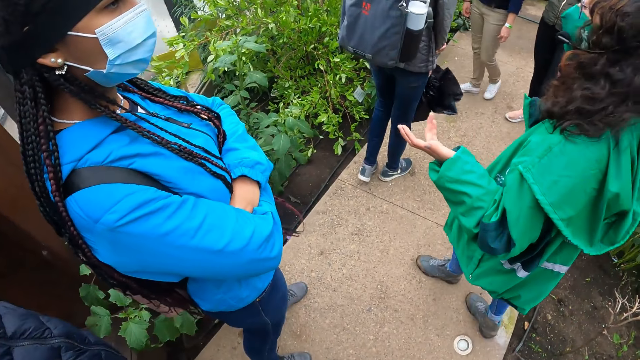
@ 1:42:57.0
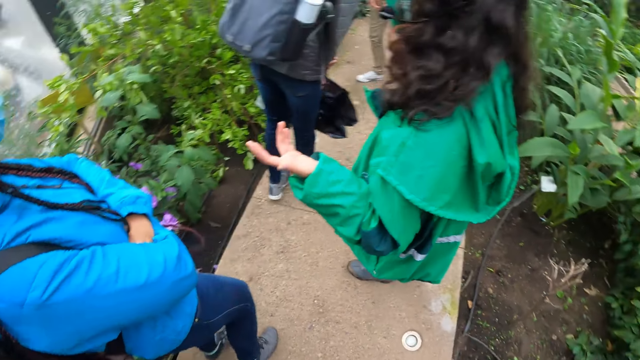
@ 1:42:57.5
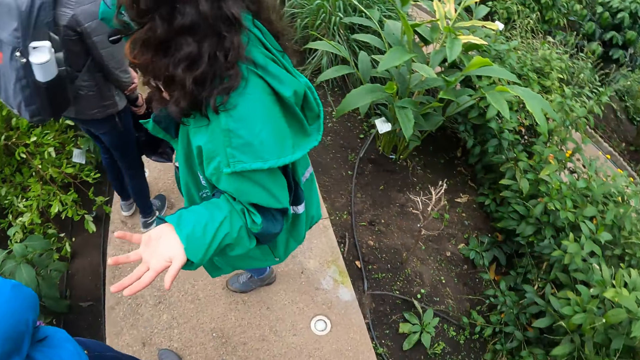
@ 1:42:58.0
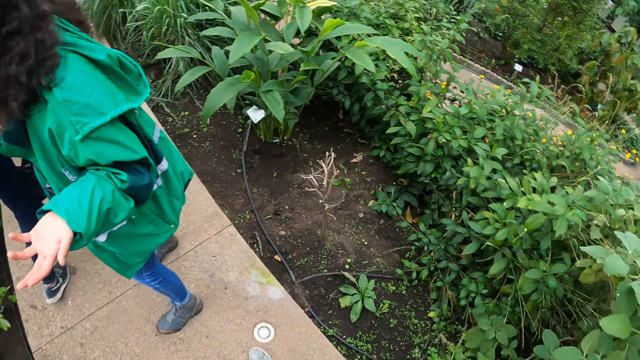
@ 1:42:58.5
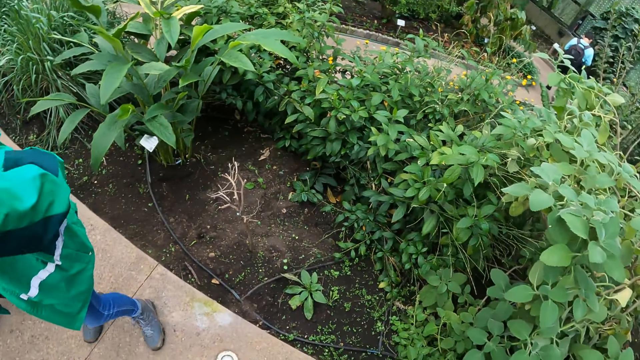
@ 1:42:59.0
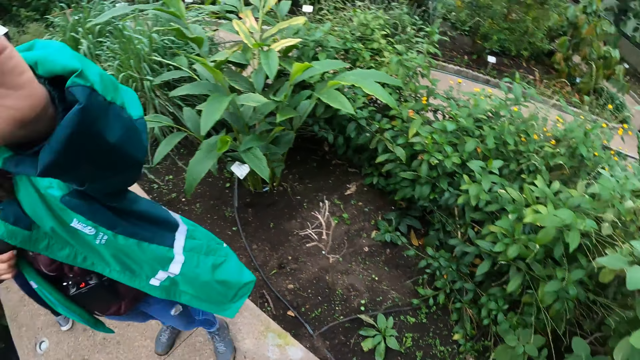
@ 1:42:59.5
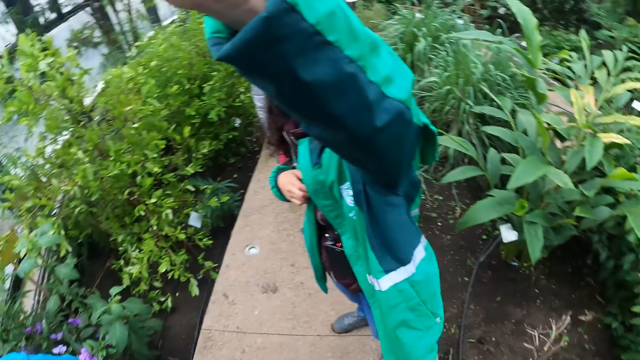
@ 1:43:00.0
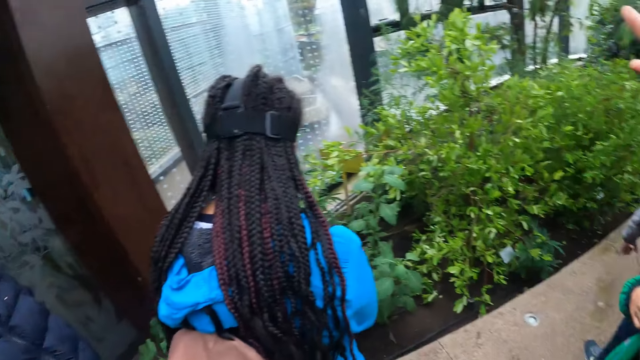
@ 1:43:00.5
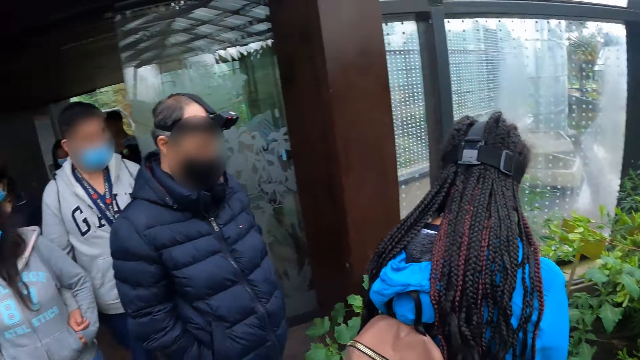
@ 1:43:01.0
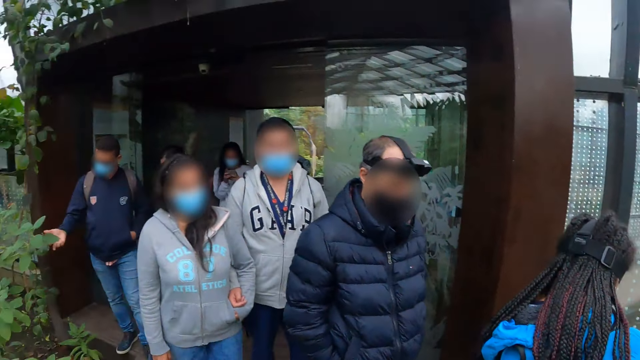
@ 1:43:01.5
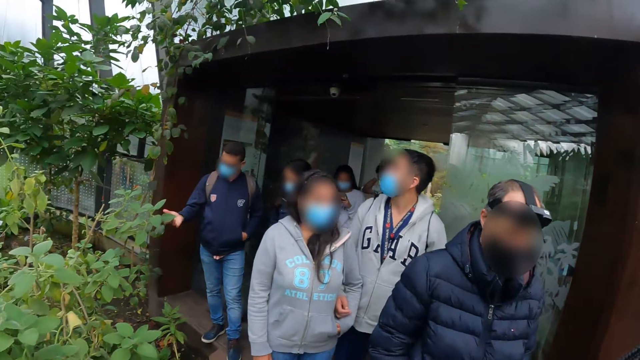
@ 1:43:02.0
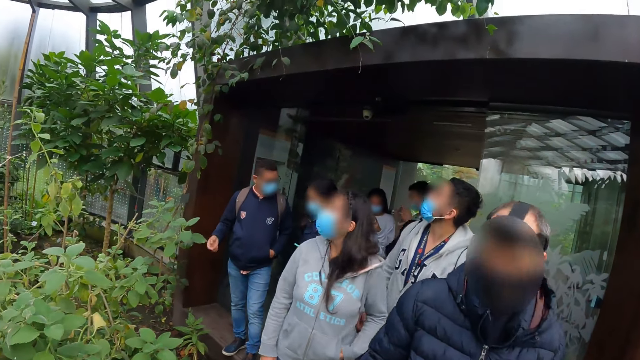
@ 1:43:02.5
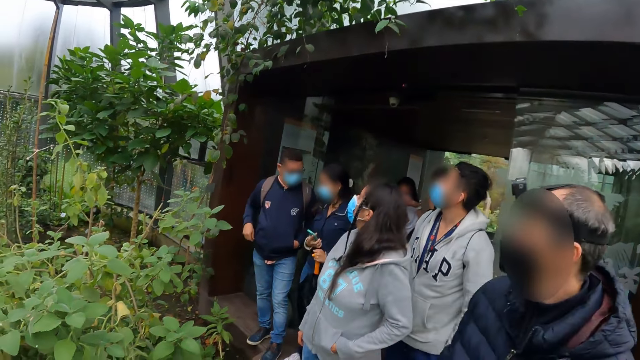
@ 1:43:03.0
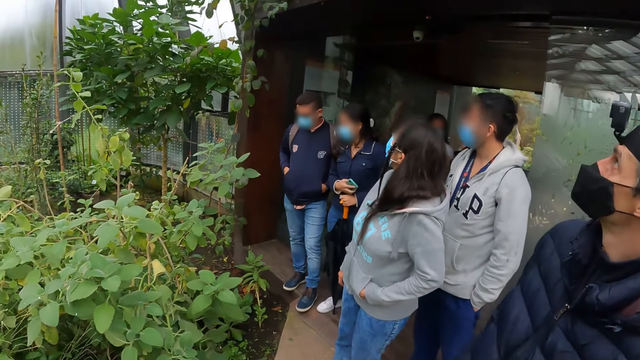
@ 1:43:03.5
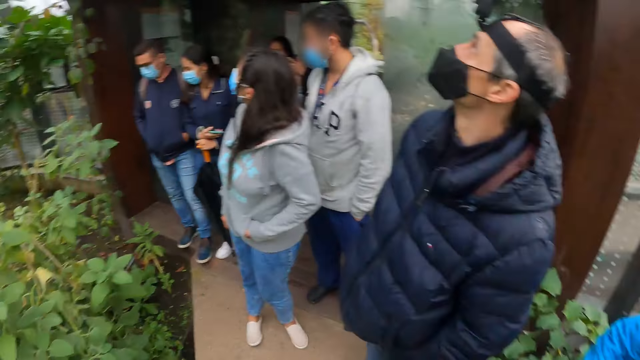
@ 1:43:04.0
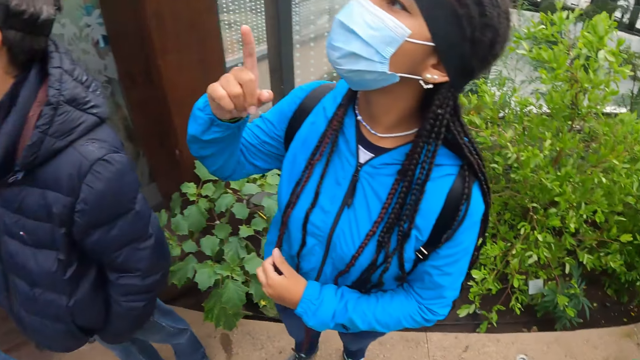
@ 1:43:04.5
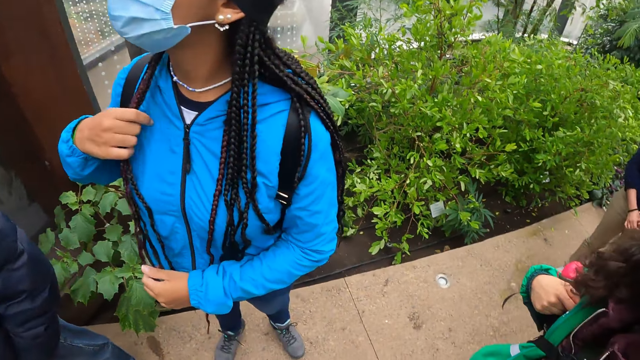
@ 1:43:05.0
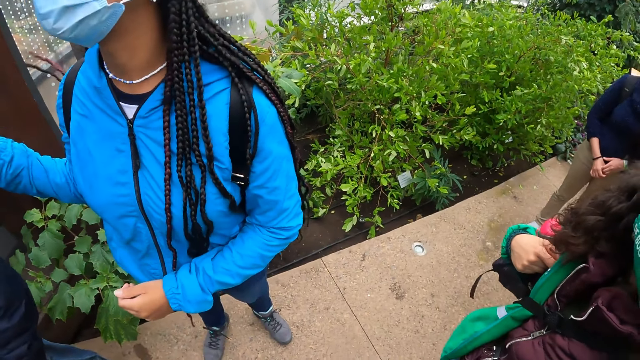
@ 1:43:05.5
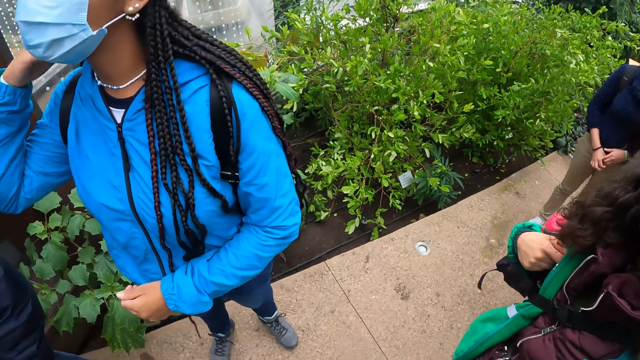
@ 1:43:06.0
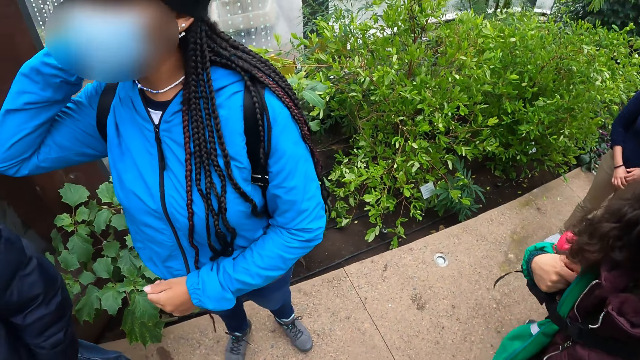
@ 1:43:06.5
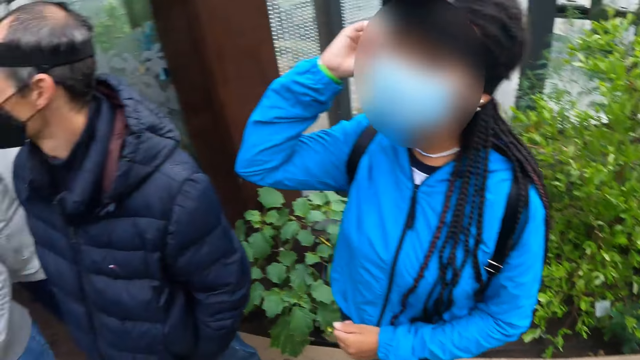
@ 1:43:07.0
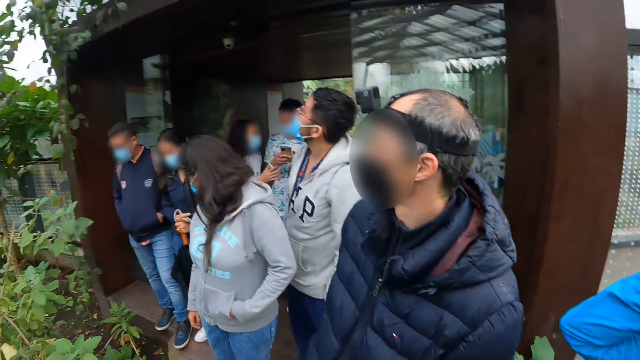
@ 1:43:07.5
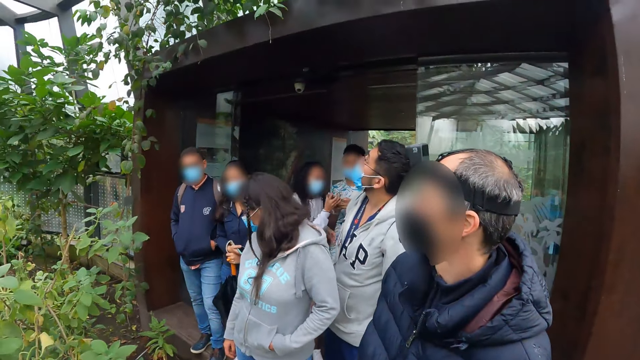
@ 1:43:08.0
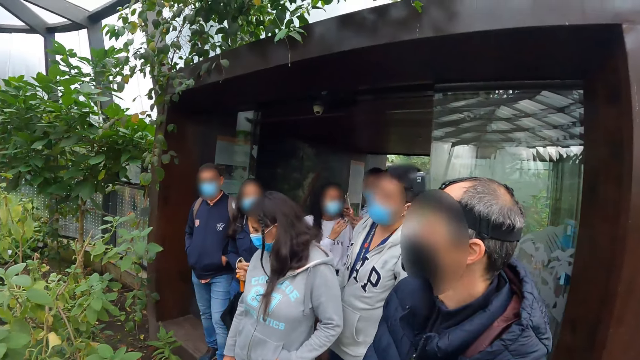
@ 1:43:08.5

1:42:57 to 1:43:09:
The woman points her left hand up. The camera wearer looks around. Another woman adjusts her hair with her right hand.

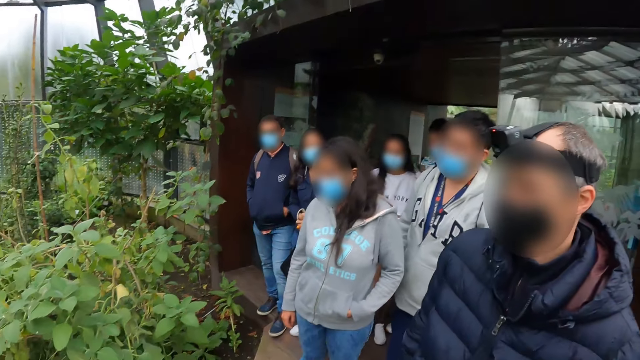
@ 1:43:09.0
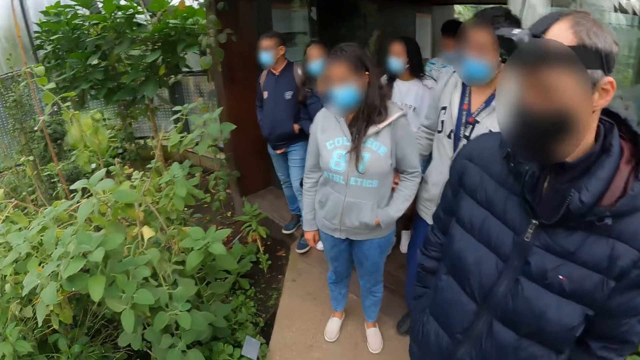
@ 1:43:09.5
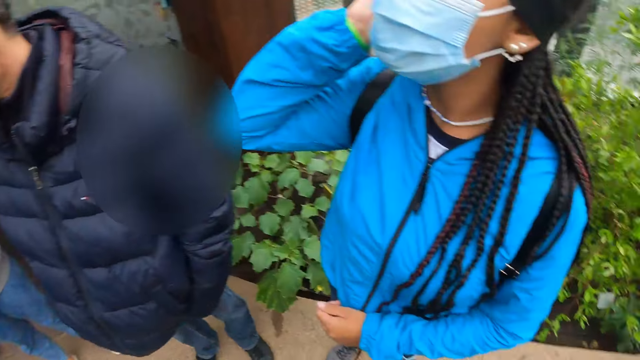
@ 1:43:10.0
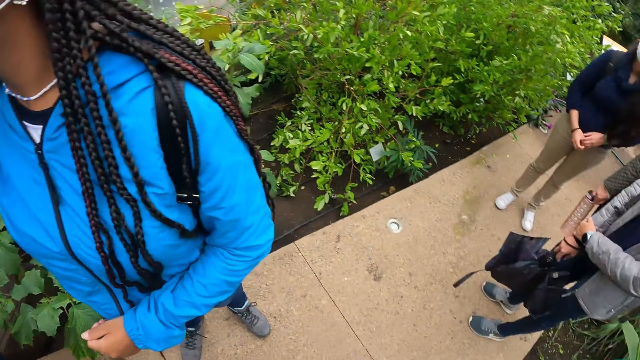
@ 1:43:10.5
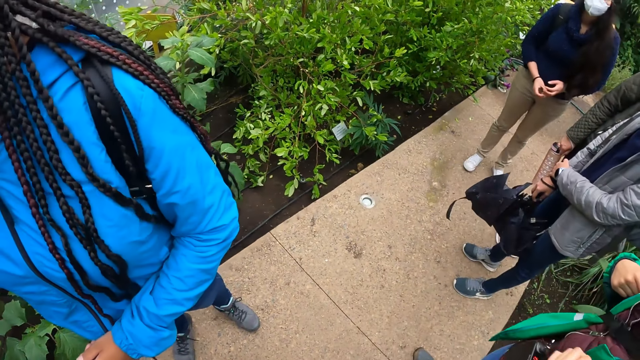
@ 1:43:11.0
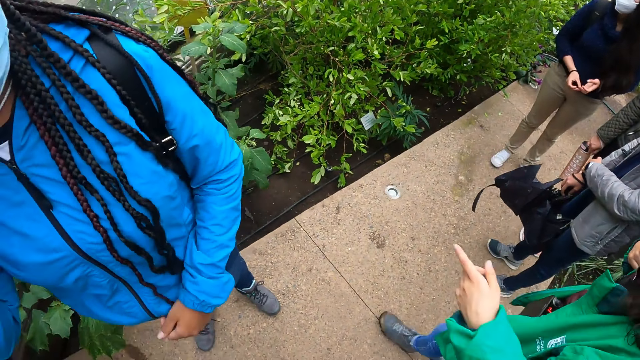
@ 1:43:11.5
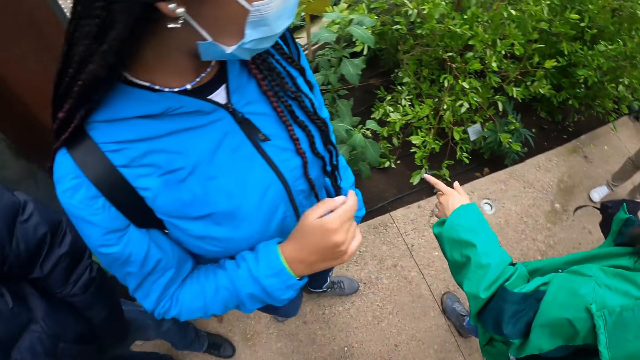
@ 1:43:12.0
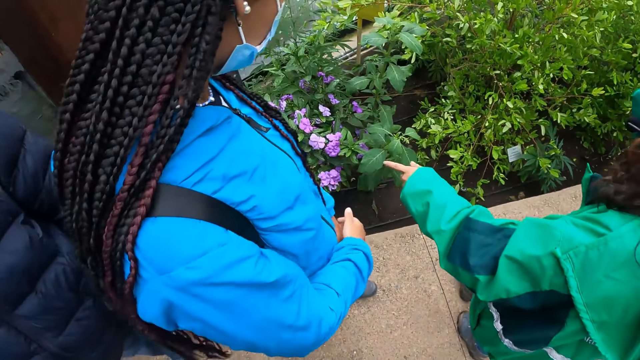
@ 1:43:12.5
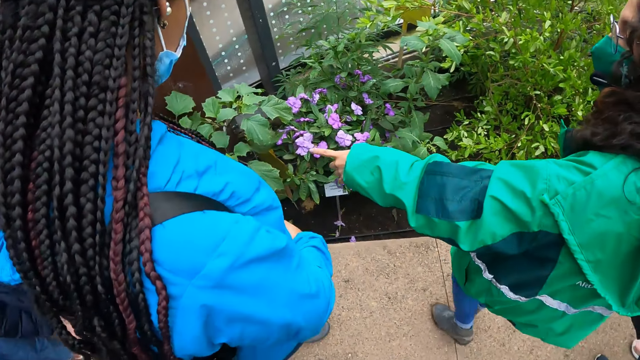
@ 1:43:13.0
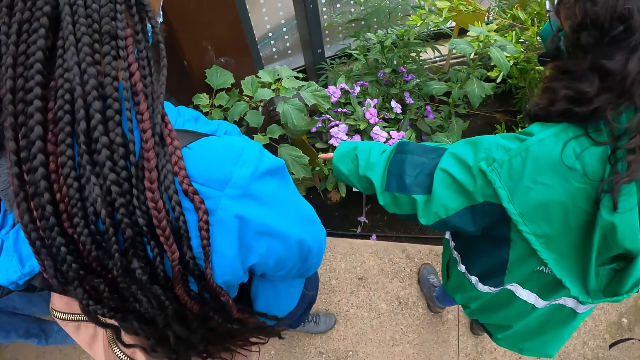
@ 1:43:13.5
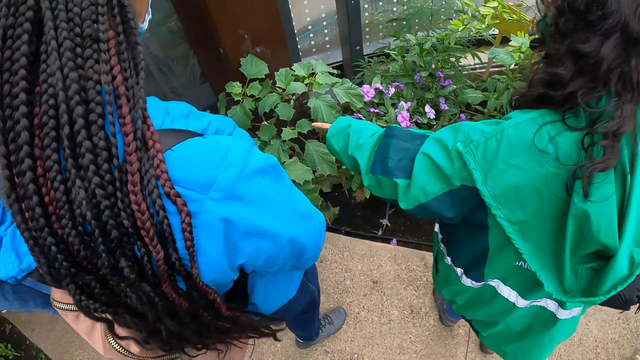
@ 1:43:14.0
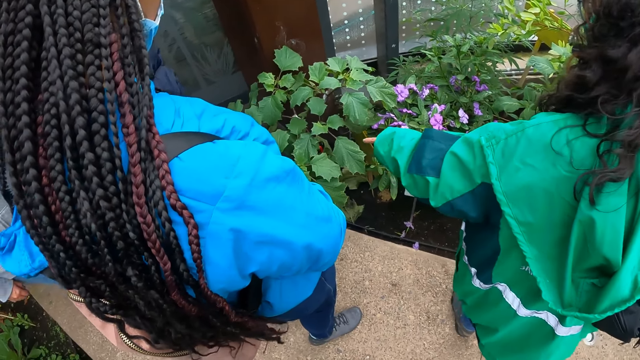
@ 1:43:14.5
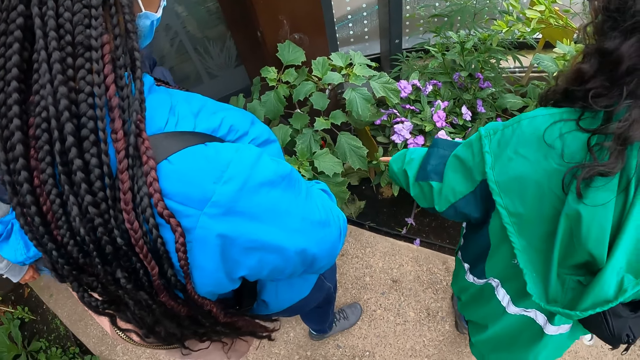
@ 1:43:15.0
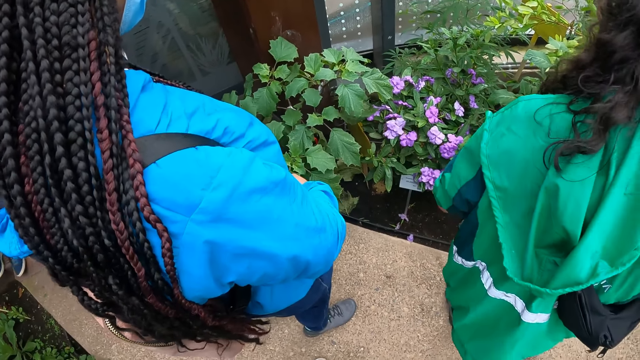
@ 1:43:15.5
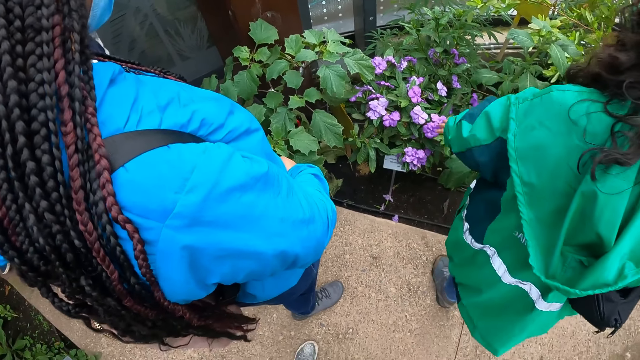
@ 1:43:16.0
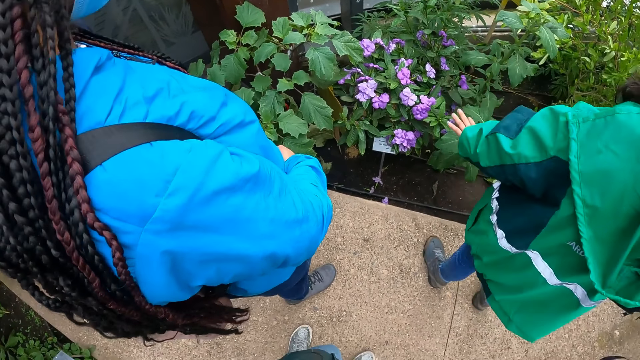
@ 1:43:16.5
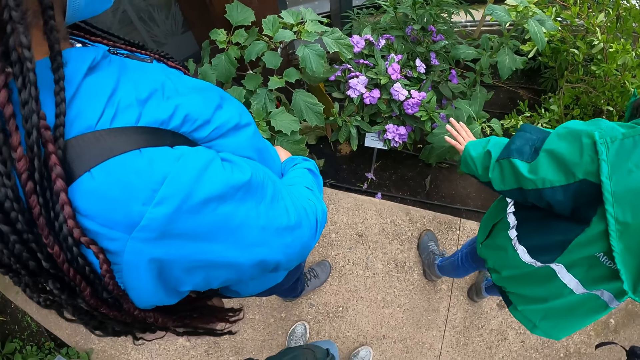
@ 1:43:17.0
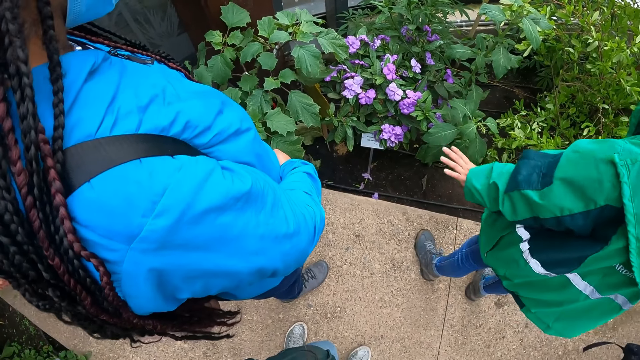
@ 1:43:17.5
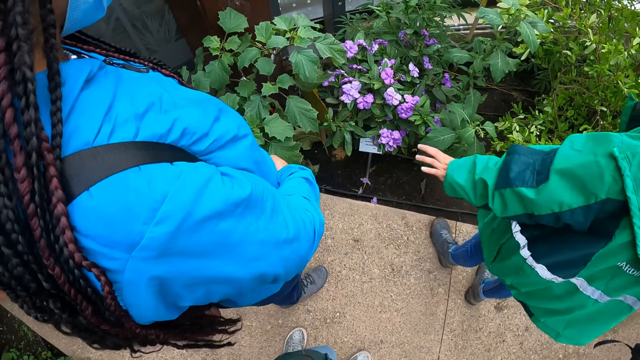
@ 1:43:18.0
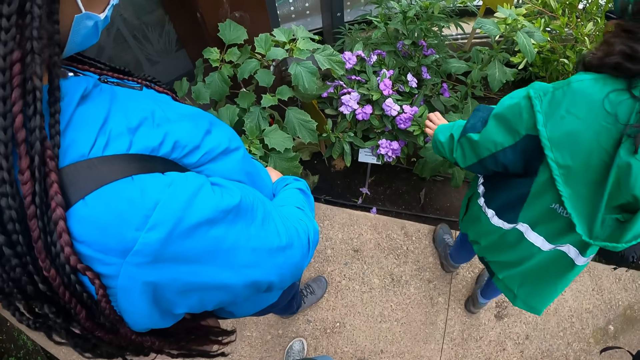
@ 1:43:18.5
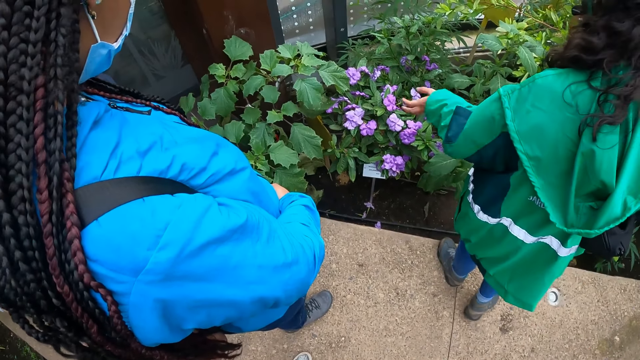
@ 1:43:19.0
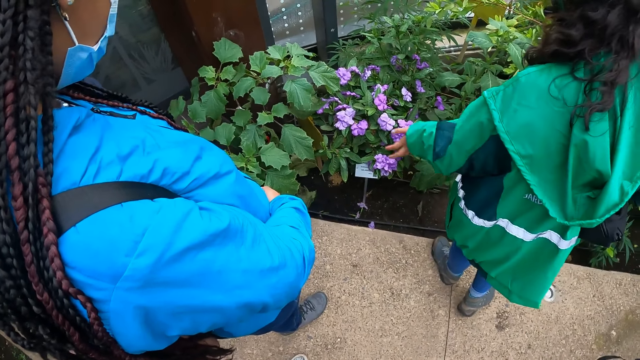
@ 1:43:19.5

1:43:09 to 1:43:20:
The woman points her left hand to a flower plant on the ground. The camera wearer looks down.
